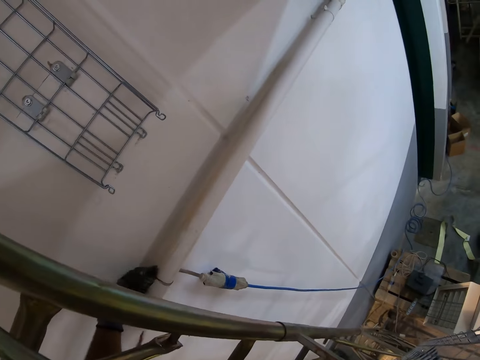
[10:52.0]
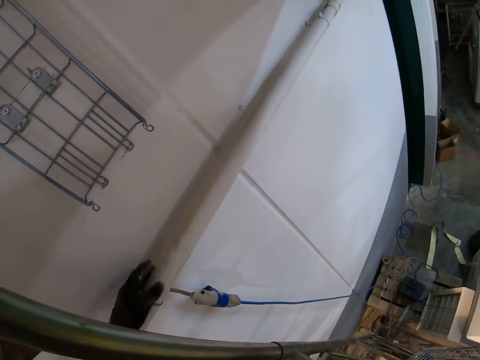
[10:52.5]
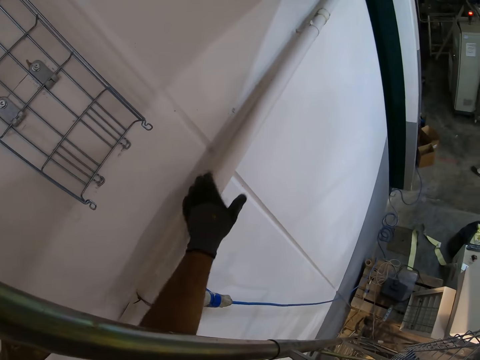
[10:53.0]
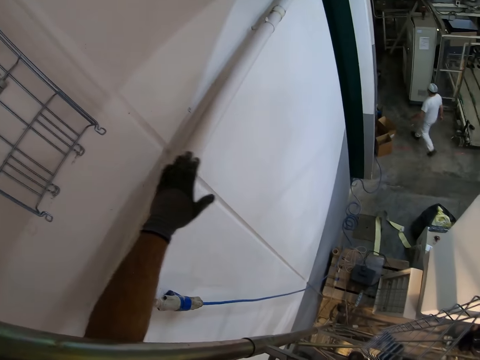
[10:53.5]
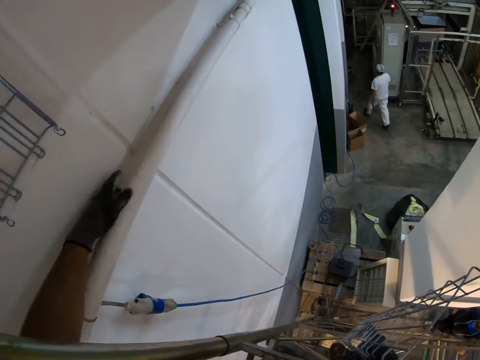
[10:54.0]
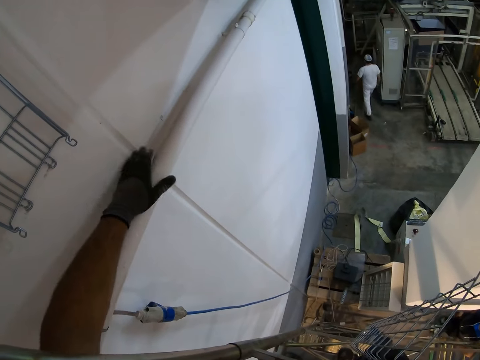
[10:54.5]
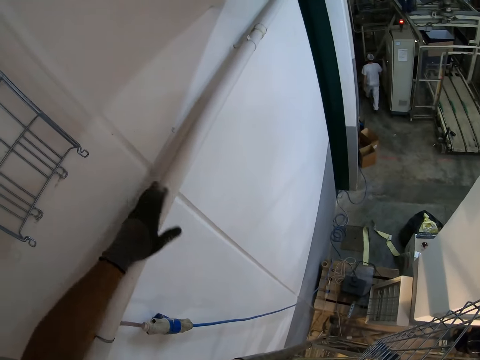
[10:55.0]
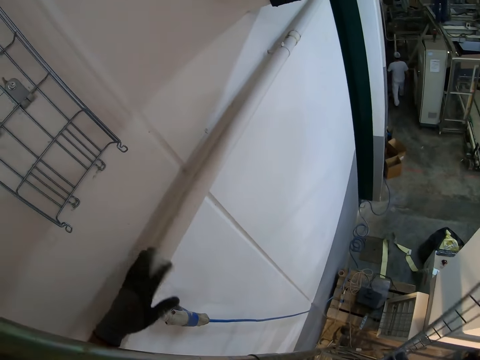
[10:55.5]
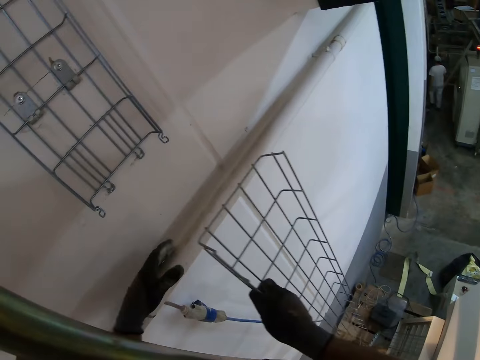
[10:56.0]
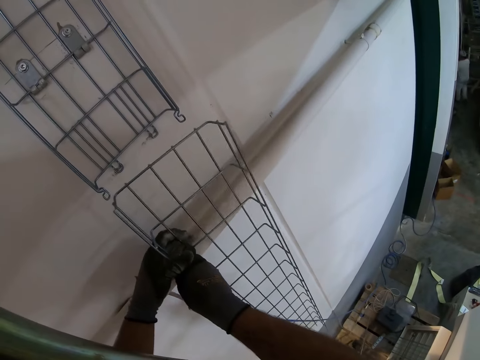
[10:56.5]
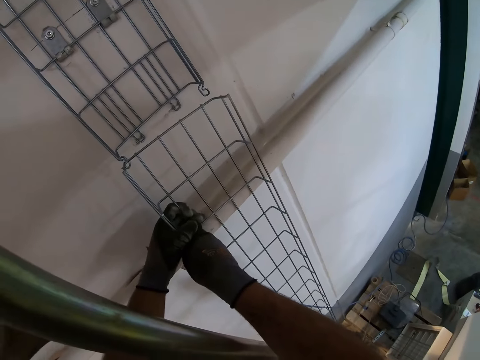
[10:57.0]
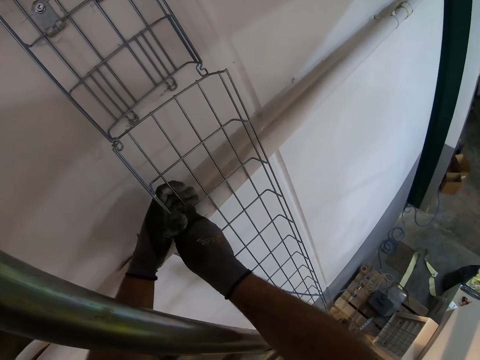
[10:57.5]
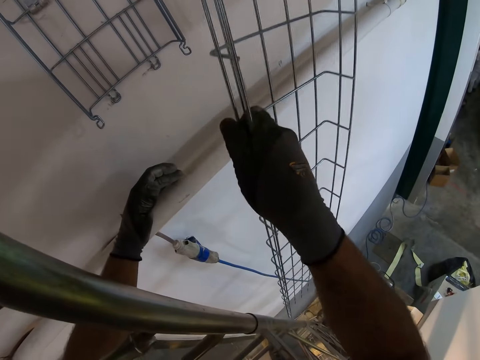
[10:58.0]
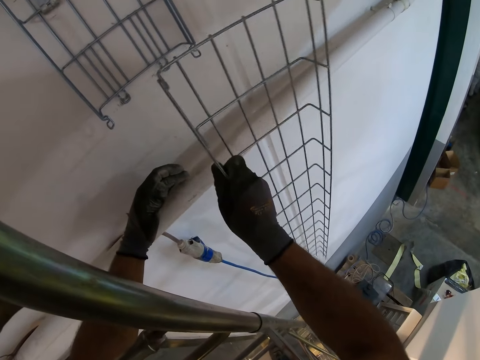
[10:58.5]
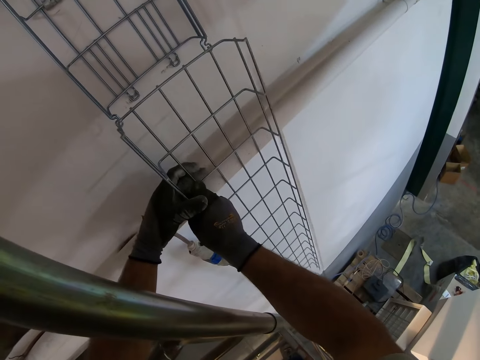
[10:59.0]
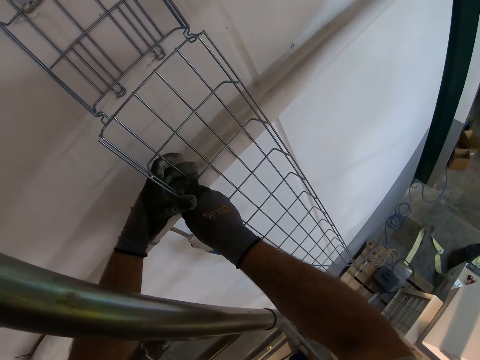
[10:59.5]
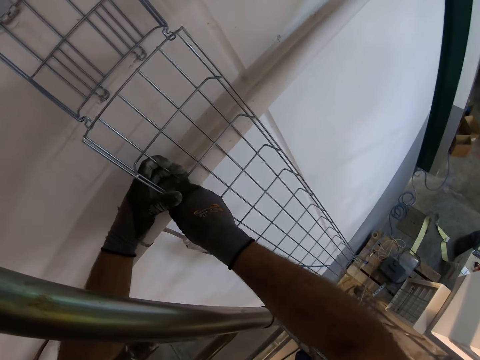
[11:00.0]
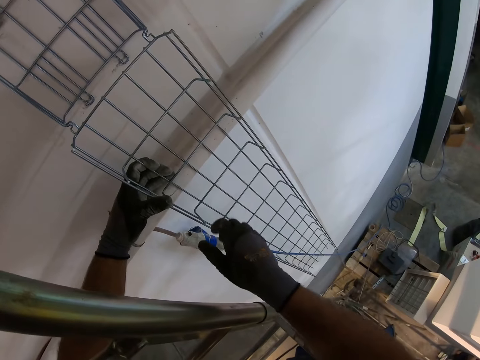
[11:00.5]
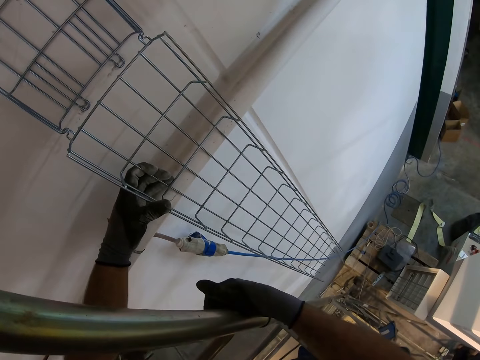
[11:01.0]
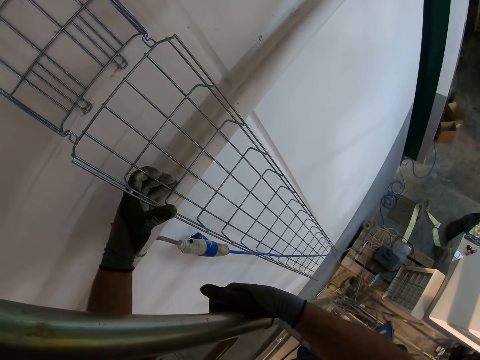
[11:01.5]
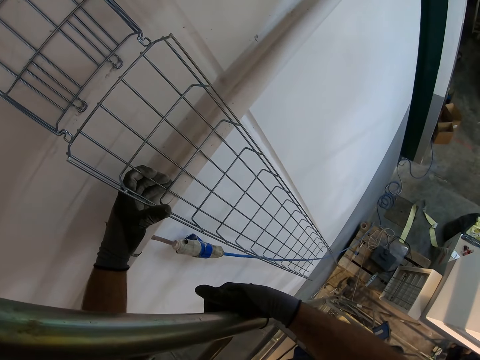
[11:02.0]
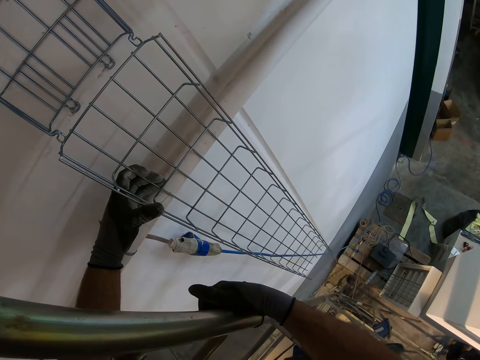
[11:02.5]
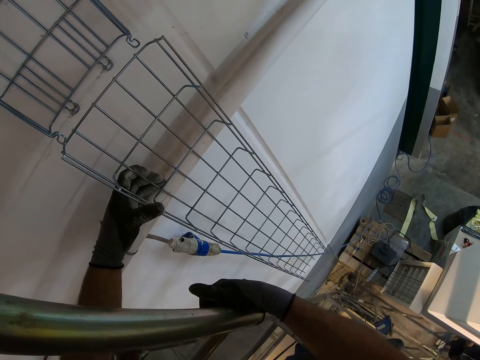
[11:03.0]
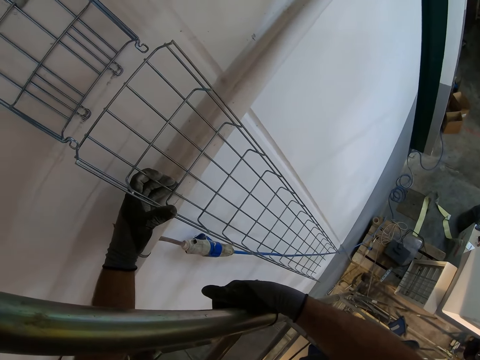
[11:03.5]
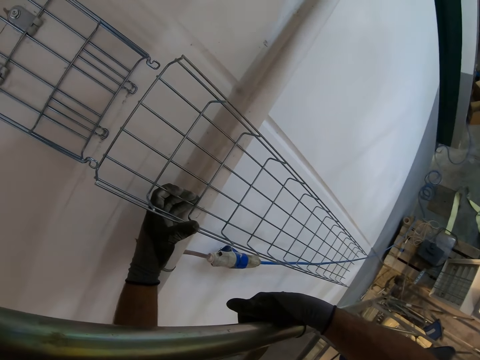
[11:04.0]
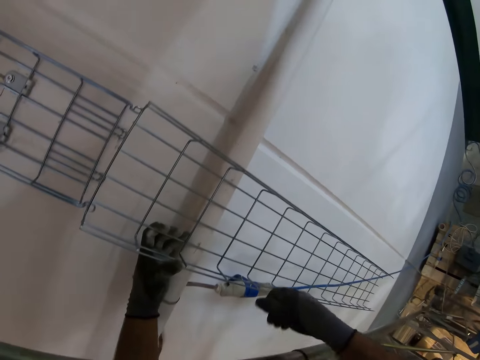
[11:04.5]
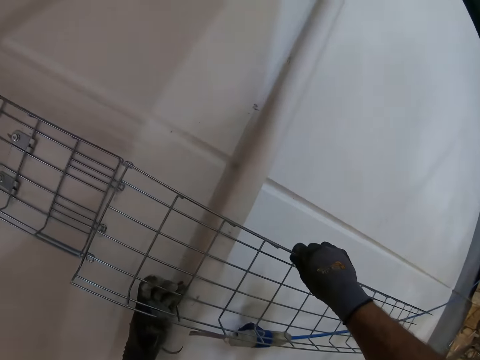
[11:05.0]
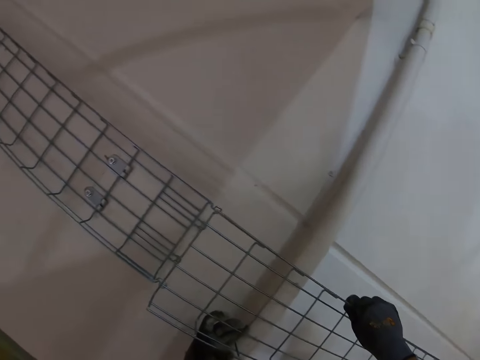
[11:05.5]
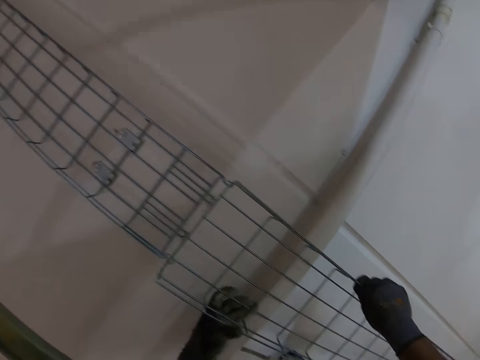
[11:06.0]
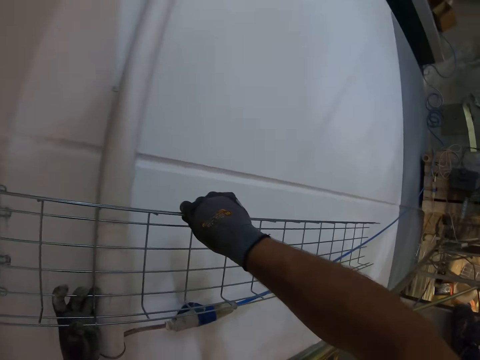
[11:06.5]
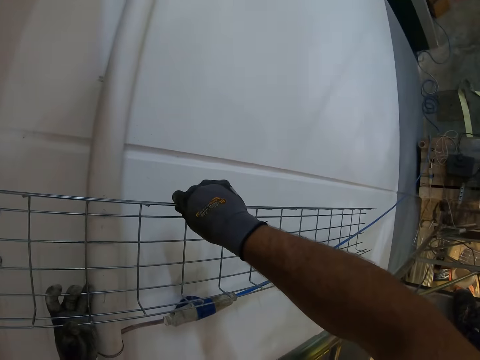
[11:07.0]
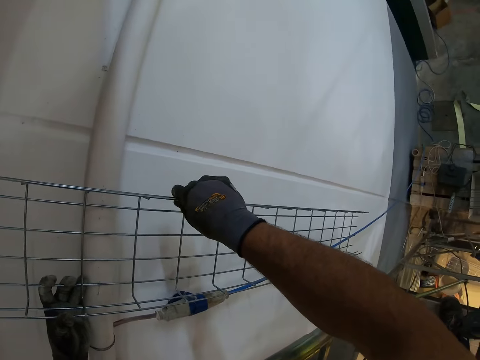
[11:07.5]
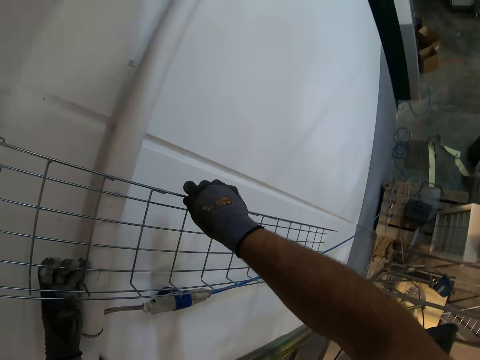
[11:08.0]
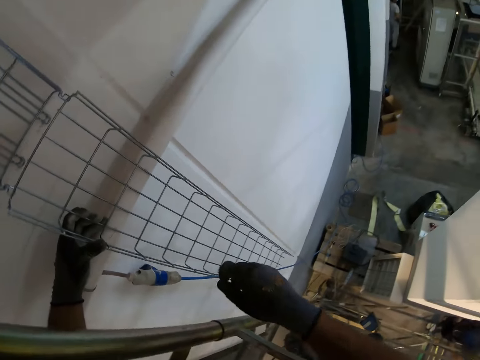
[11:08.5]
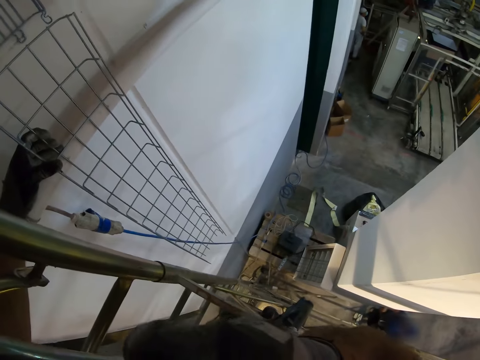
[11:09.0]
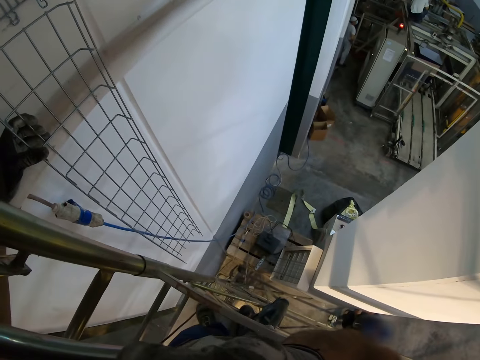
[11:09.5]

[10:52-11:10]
The camera wearer cleans the pipe. They hold the metal. They fix the tack mesh on the roof. They hold the wire maze. They hold the wire maze with both hands.

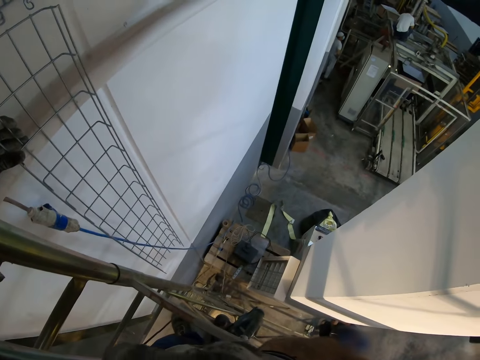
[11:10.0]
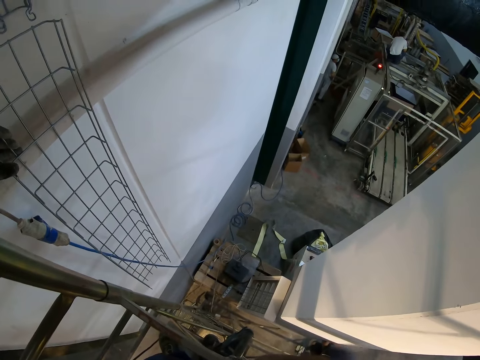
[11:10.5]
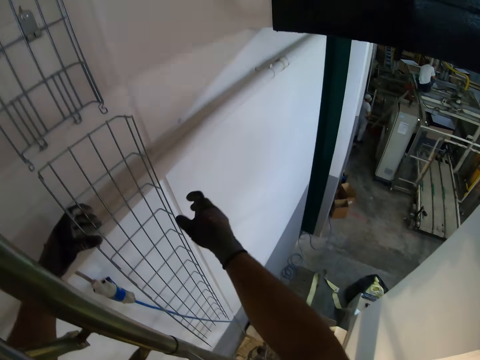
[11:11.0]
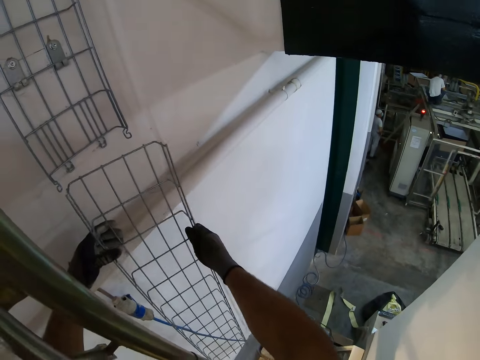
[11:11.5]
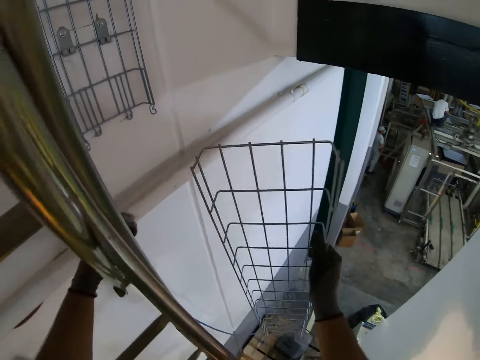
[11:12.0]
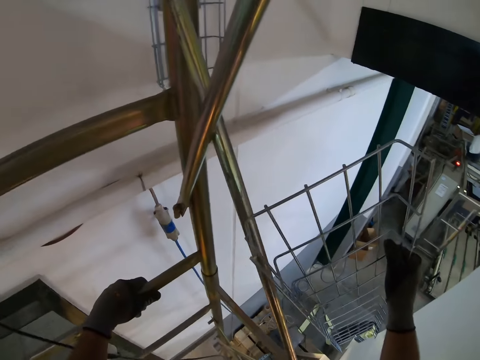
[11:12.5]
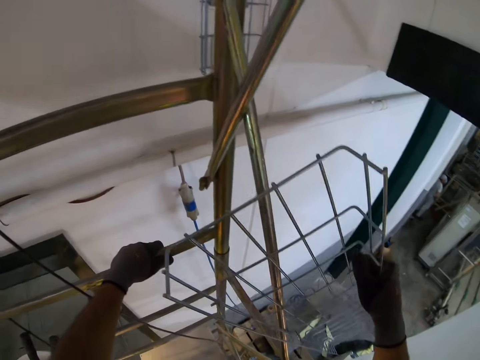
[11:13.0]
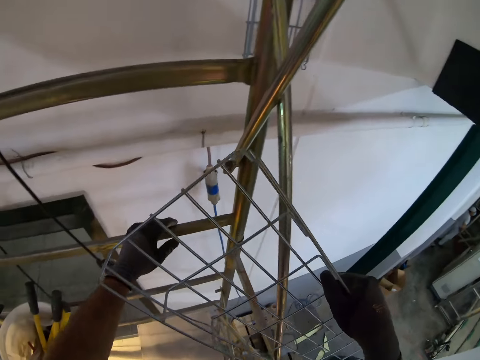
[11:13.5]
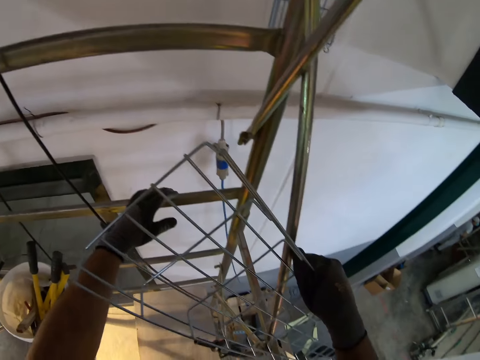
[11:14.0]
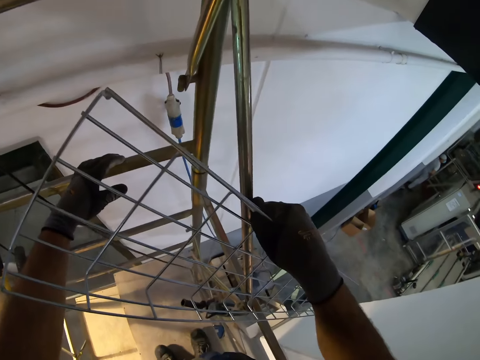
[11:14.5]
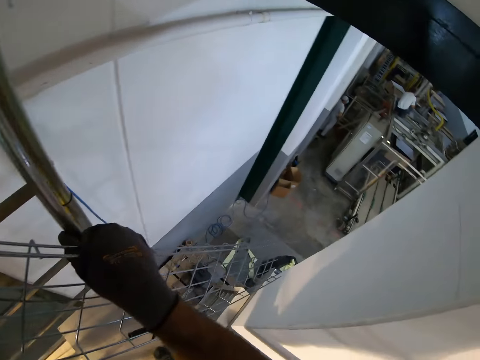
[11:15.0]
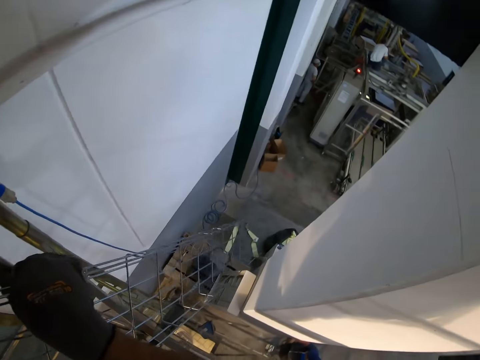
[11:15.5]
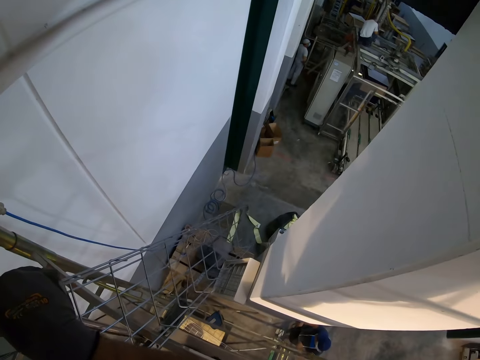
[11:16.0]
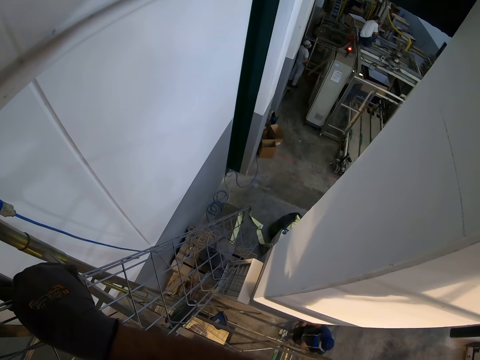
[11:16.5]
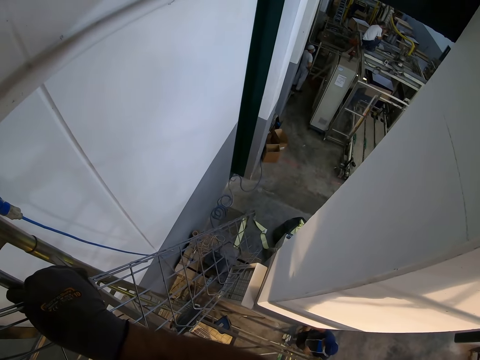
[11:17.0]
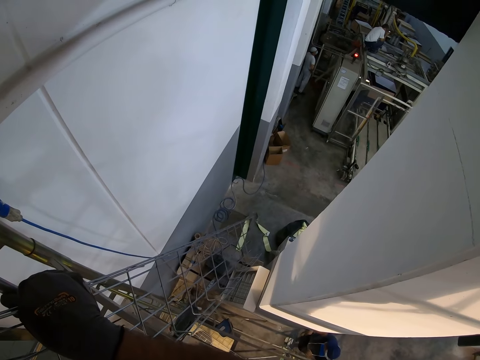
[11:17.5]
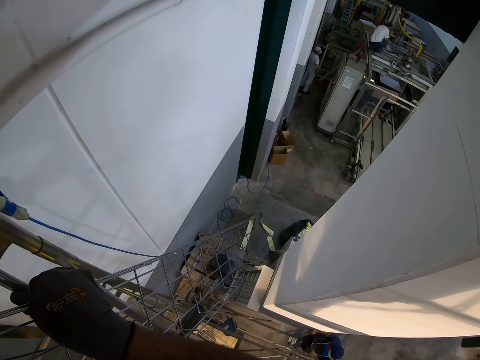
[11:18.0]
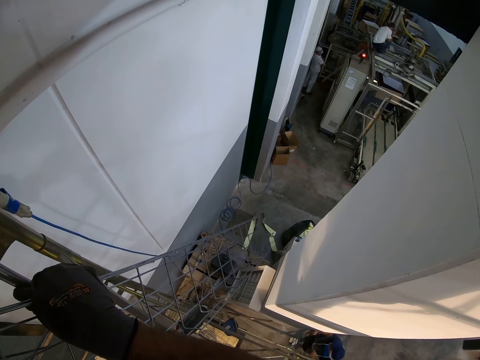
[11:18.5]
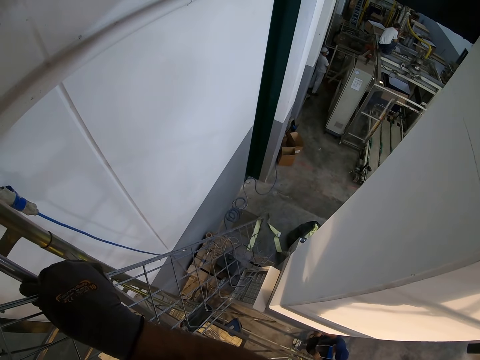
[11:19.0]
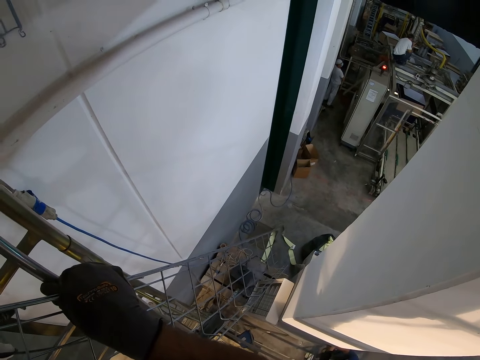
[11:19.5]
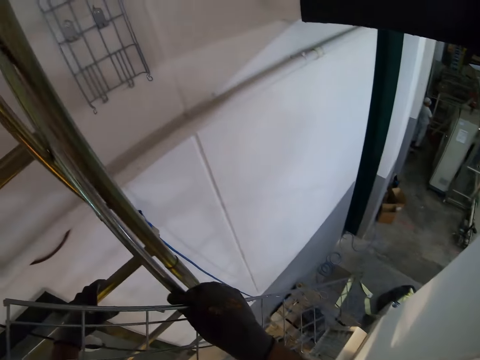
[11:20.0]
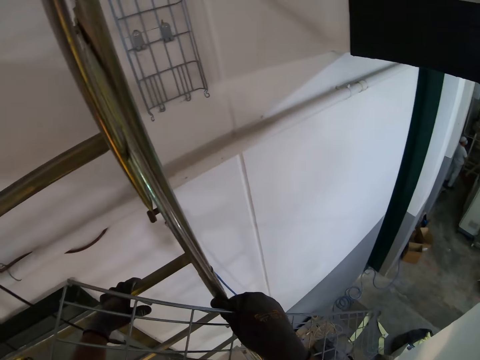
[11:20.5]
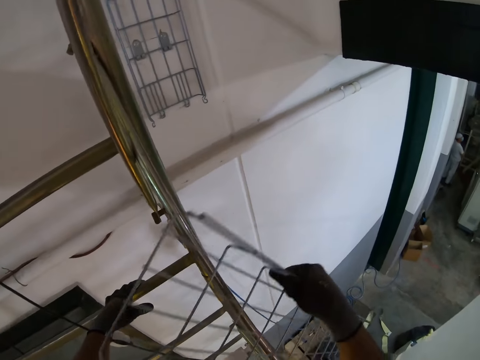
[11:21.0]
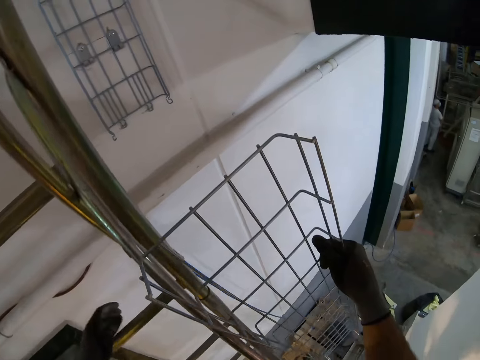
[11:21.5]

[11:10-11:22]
The camera wearer removes the tack mesh on the roof. They look at the wire maze.
